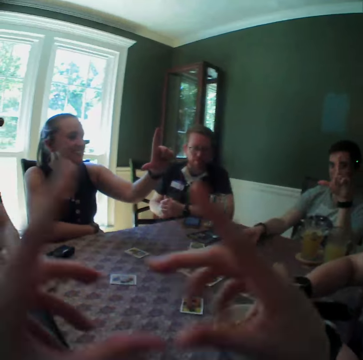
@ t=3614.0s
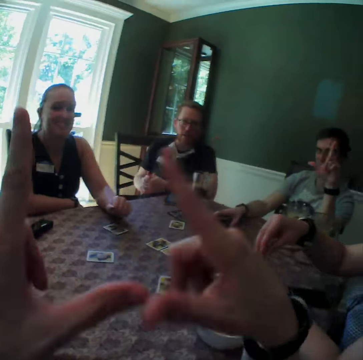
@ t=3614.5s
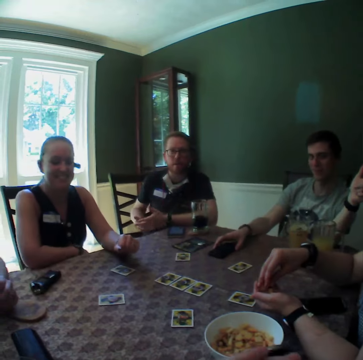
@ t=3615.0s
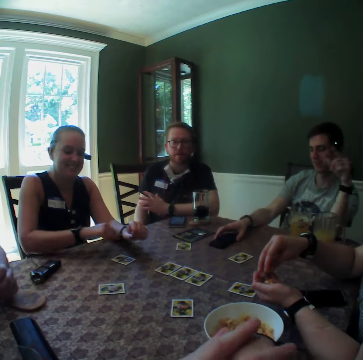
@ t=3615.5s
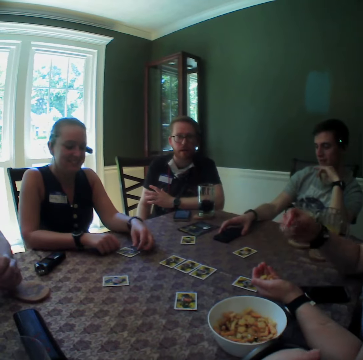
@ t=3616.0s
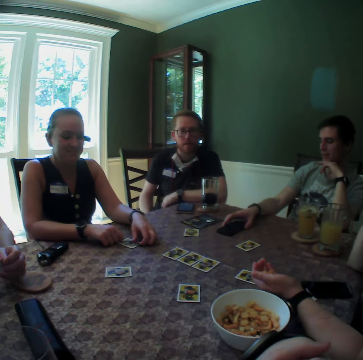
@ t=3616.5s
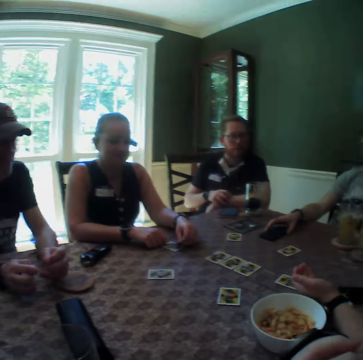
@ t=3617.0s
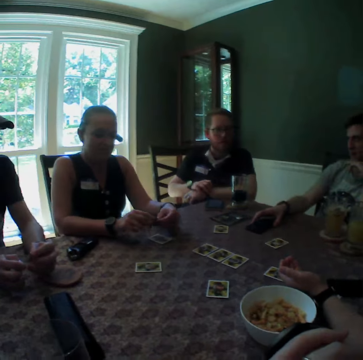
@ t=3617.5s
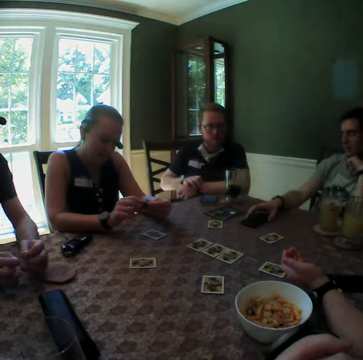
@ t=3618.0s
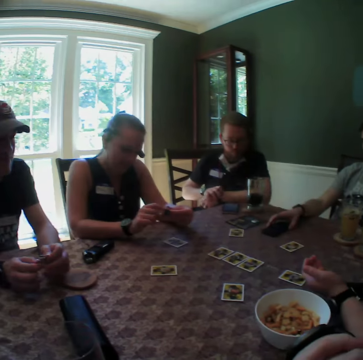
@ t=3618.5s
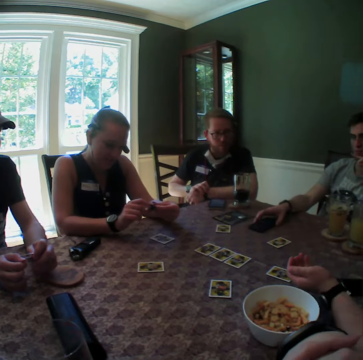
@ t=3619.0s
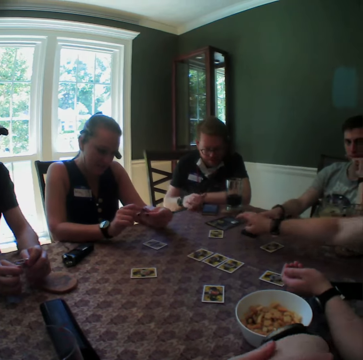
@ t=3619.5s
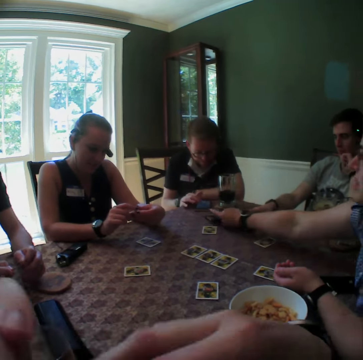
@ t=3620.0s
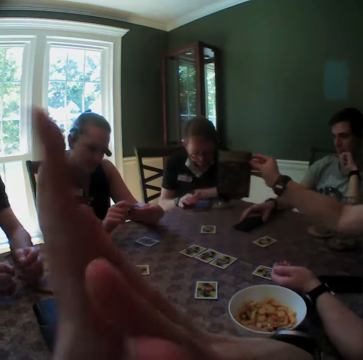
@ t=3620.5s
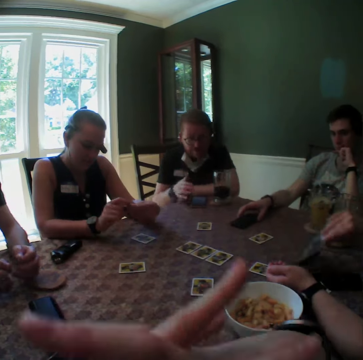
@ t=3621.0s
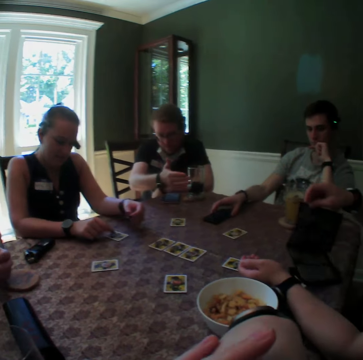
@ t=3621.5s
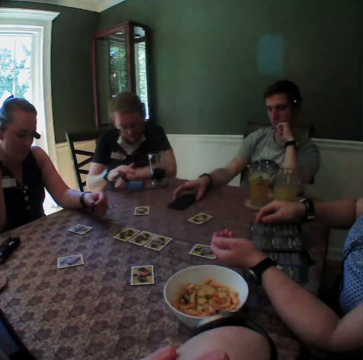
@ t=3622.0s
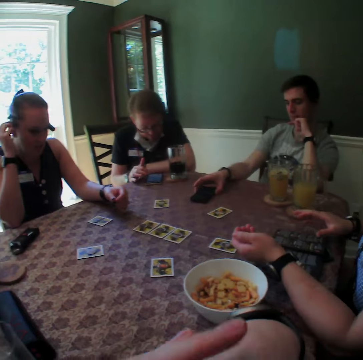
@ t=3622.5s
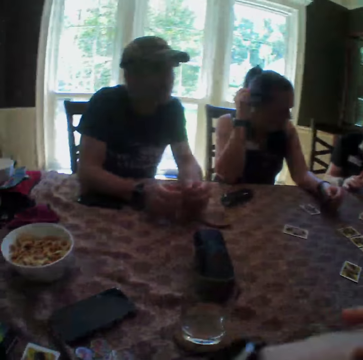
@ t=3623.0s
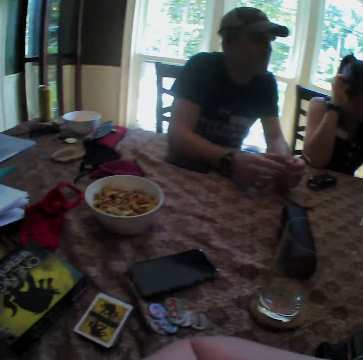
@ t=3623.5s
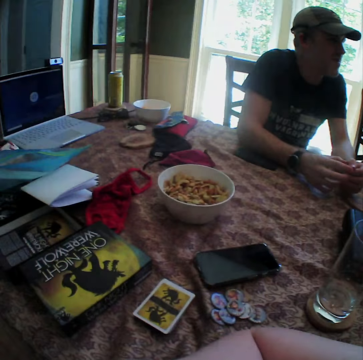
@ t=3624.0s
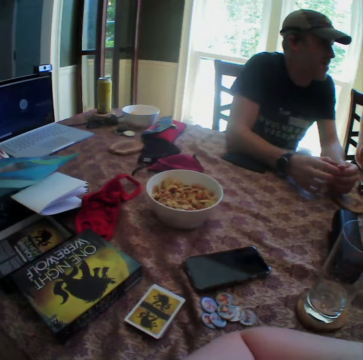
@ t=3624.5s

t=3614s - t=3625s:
A man makes a sign with his left hand. The camera wearer folds her hands together, makes a sign with both hands, and folds her hands together. A woman places the cheese puff in her left hand. The man points at the woman with his left hand. Another man moves his left hand. The woman eats the cheese puff in her right hand. The first man places his left hand under his chin. Another woman picks a coin from a card on the table with her left hand. The second man adjusts the watch on his left hand with his right hand. The first woman picks the game manual from the table with her right hand. The second man presses the phone on the table with his right hand. The camera wearer folds her hands together. The first woman opens the game manual with her right hand. The other woman drops the coin on the card on the table with her left hand. The second man gesticulates with his right hand and presses the phone on the table with his right hand. The other woman touches her hair with her right hand.

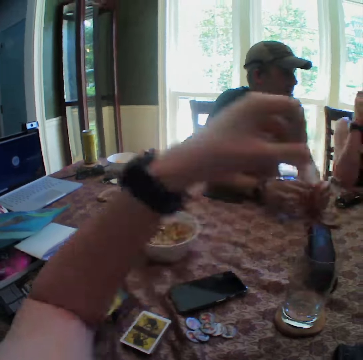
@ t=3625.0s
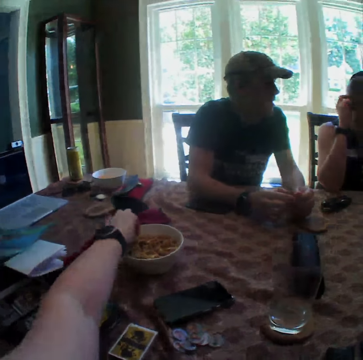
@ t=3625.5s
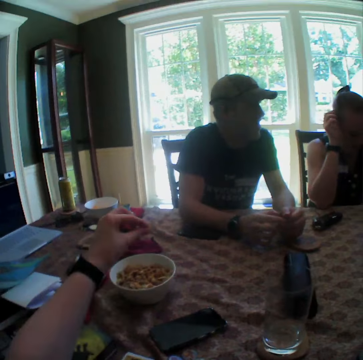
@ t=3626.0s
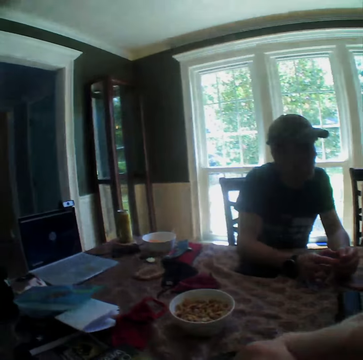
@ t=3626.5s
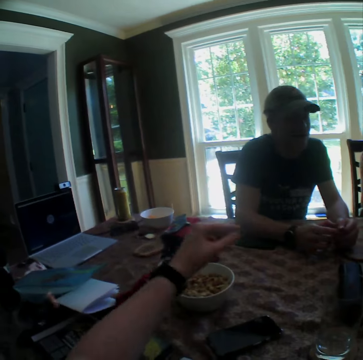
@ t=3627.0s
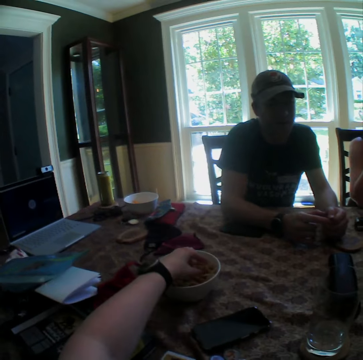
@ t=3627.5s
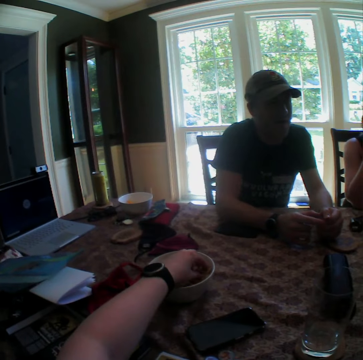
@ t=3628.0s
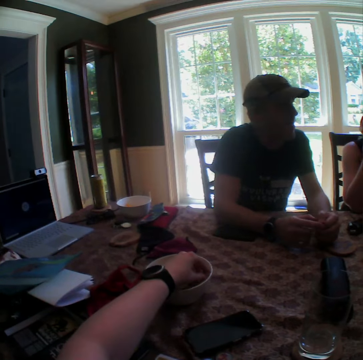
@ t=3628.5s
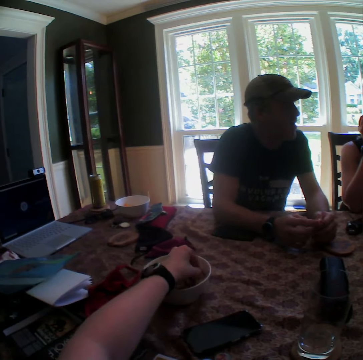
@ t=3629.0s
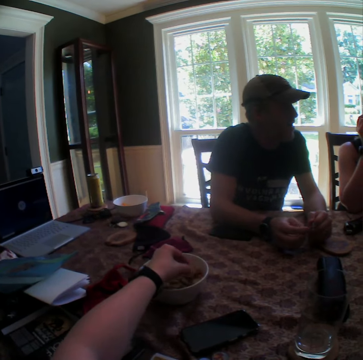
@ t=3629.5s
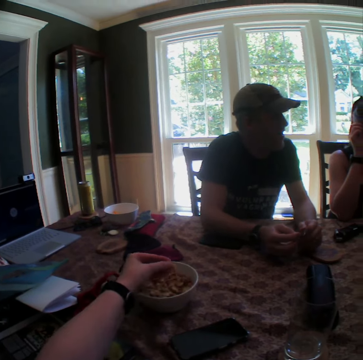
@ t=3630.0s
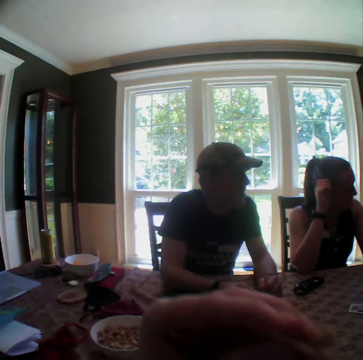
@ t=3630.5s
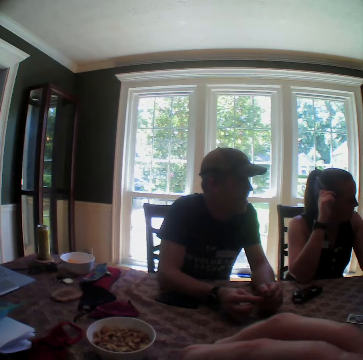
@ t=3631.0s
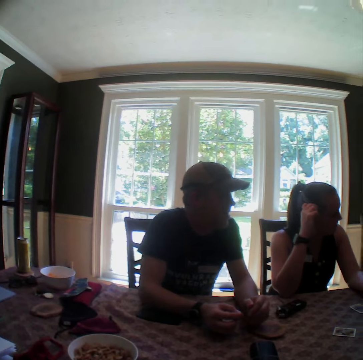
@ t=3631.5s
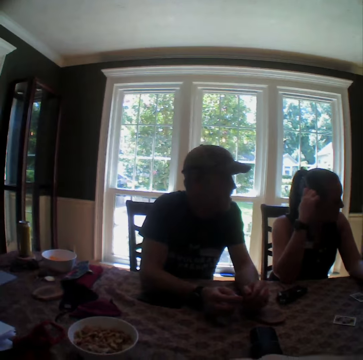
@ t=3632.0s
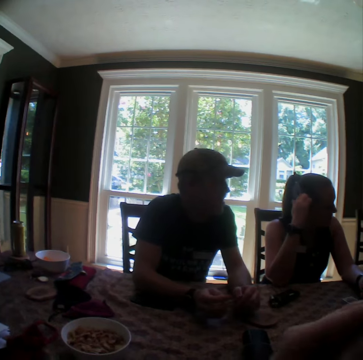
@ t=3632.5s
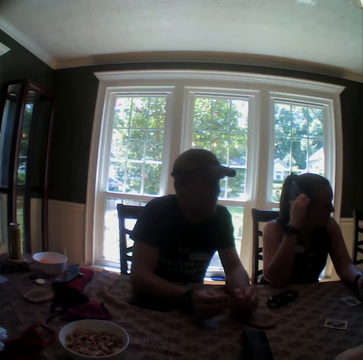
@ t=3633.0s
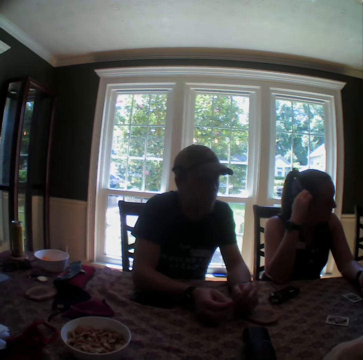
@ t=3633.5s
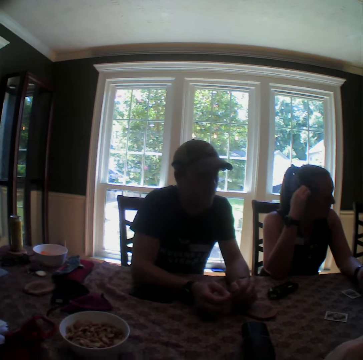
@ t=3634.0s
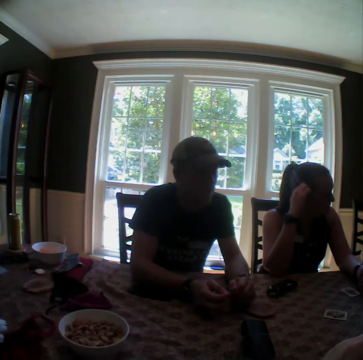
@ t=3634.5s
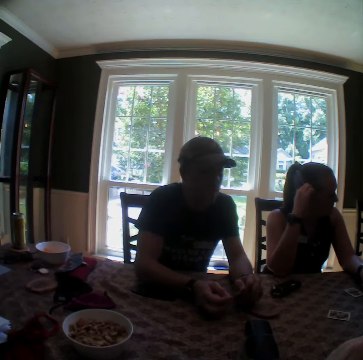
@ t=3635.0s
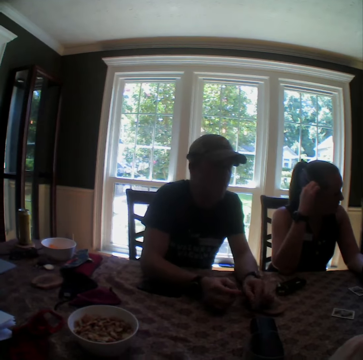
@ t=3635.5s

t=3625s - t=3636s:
The camera wearer picks a potato chip from the bowl on the table with her left hand. She eats the potato chip in her left hand. She picks a potato chip from the bowl on the table with her left hand. She eats the potato chip in her left hand.

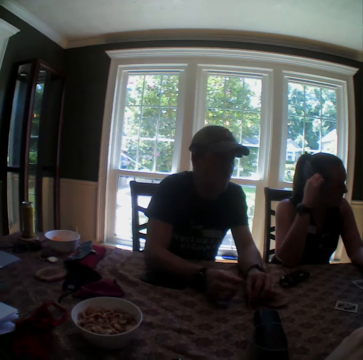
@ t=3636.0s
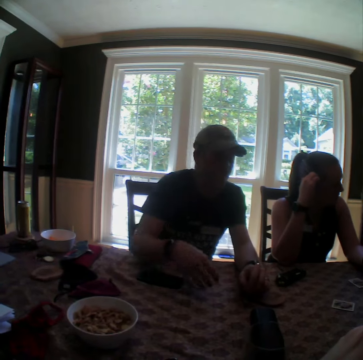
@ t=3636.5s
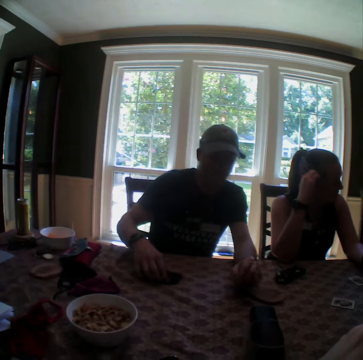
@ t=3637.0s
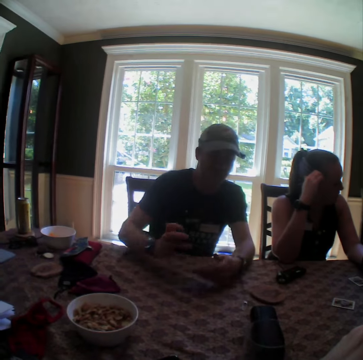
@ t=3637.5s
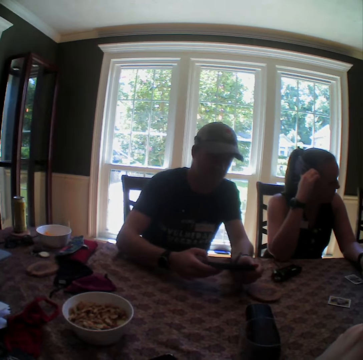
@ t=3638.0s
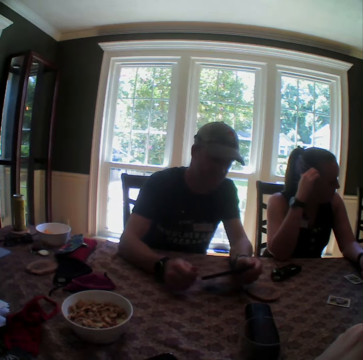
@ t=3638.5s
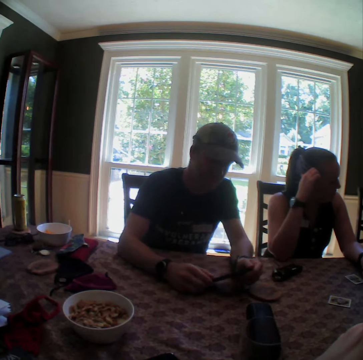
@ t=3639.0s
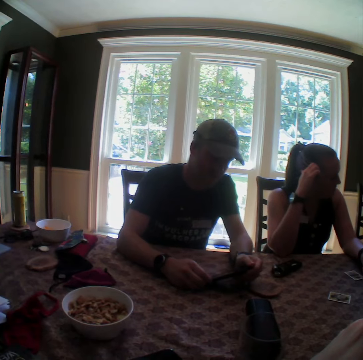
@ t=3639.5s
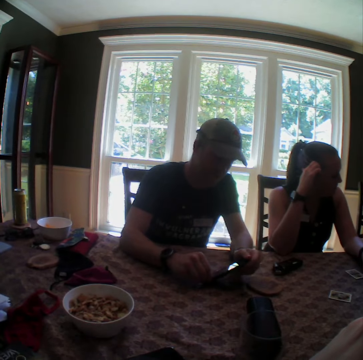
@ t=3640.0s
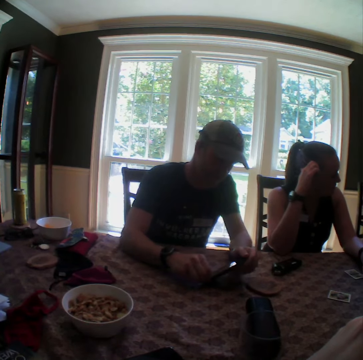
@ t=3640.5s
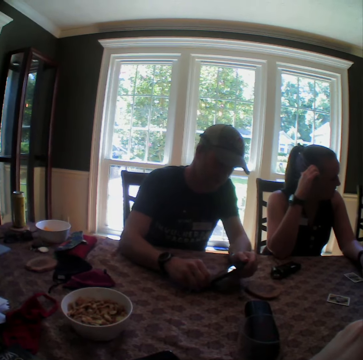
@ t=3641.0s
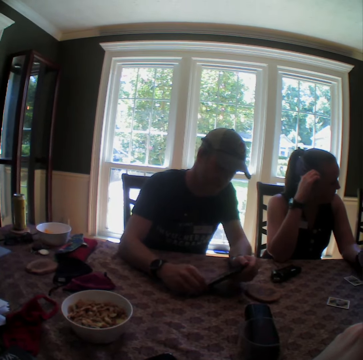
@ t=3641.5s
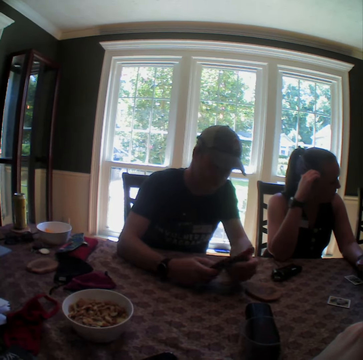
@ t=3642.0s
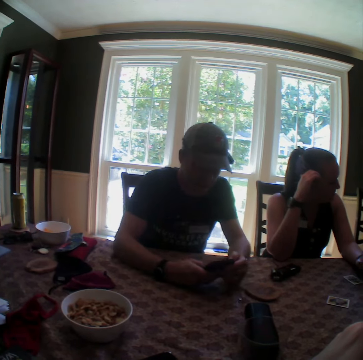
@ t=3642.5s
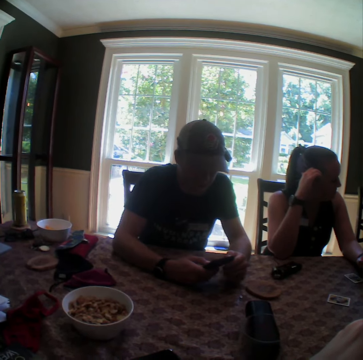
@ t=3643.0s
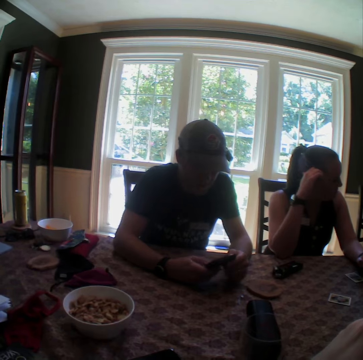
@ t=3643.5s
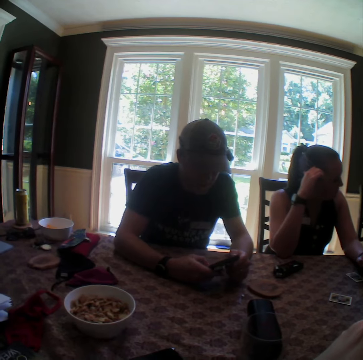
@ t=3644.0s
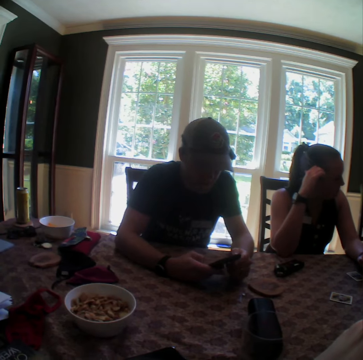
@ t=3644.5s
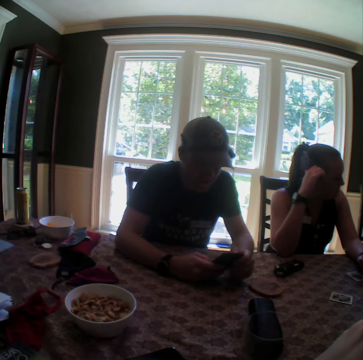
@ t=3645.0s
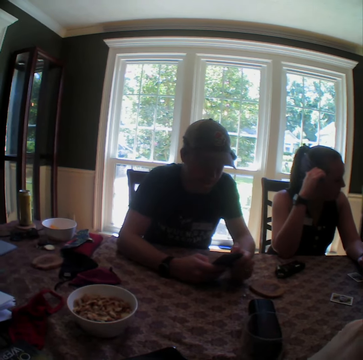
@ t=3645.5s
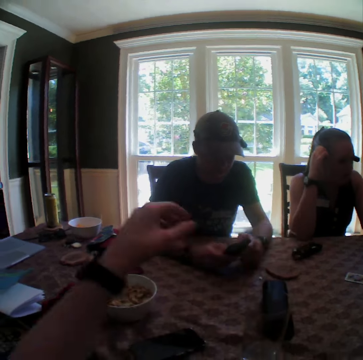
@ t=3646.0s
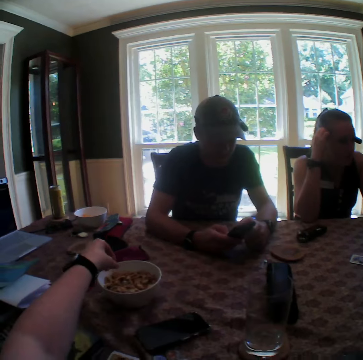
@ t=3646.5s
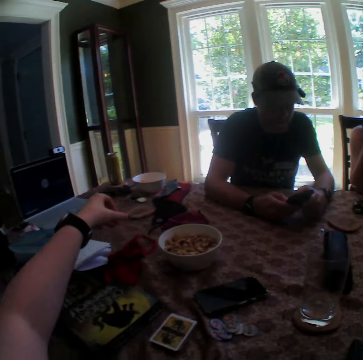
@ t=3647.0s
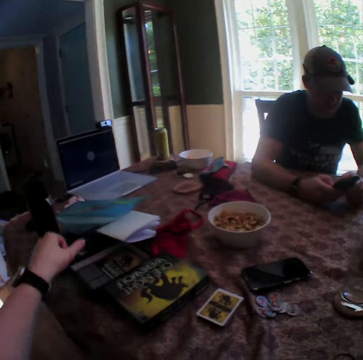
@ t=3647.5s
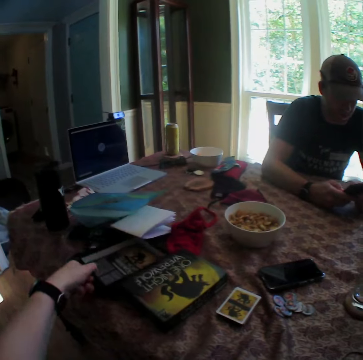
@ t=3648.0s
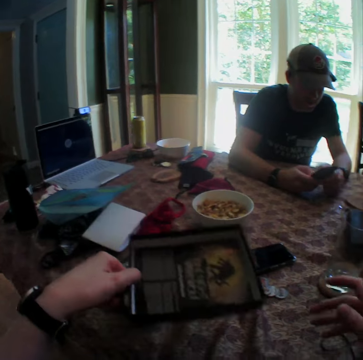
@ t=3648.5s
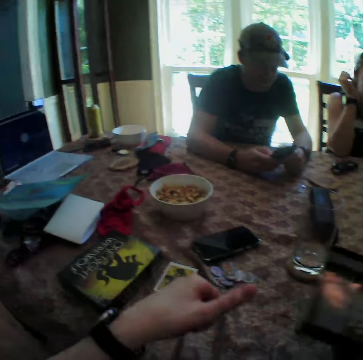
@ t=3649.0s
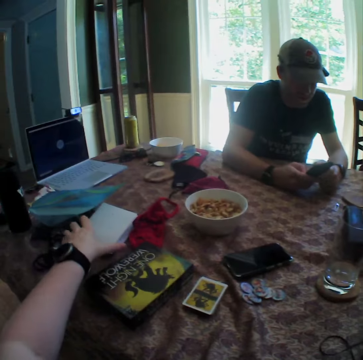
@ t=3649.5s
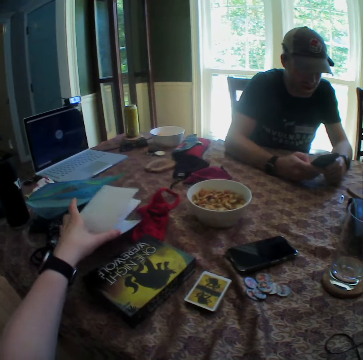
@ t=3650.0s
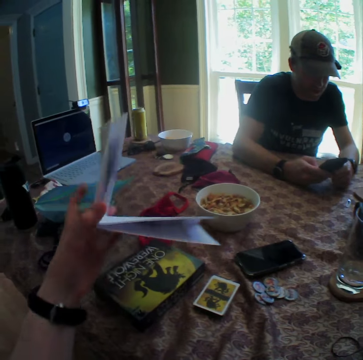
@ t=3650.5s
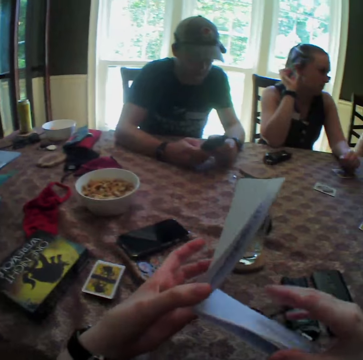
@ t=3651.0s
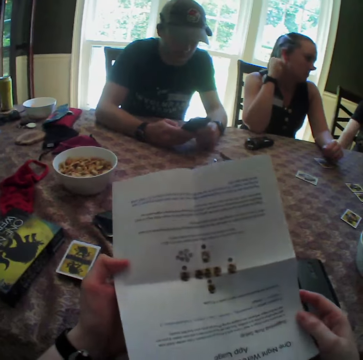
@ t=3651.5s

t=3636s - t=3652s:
A man picks the phone from the table with his right hand. The man holds the phone with both hands. The man scratches the phone with his right hand. The man presses the phone with his right hand. The man uses the phone. The camera wearer stretches her left hand to the bowl on the table. She picks a pack of a card game from the table with her left hand. She moves the pack from her left hand to her right hand. She picks a game manual from the table with her left hand. She opens the game manual with both hands.
